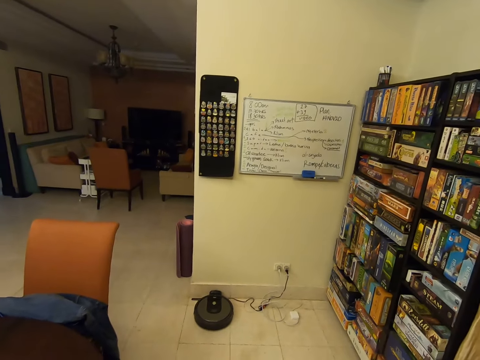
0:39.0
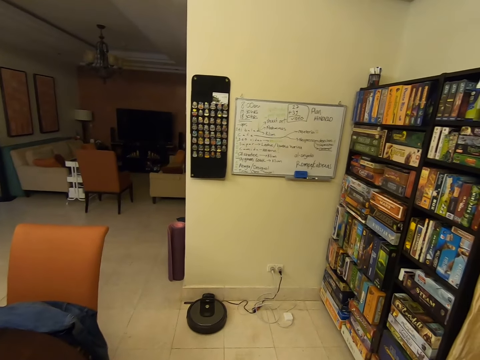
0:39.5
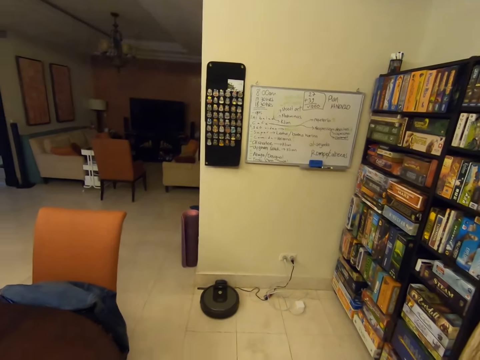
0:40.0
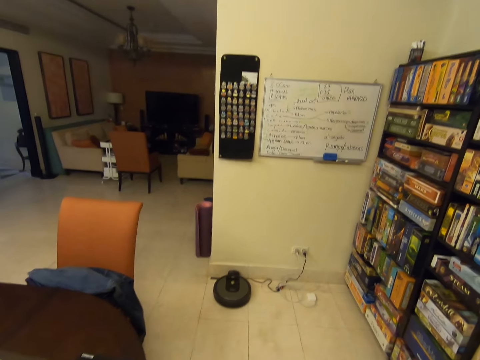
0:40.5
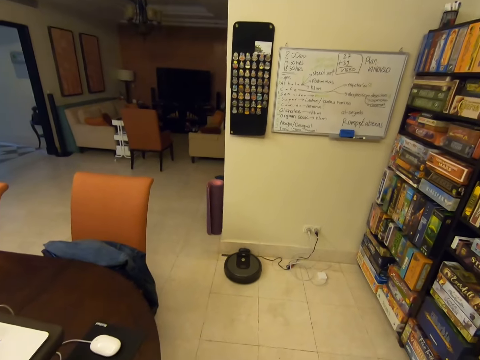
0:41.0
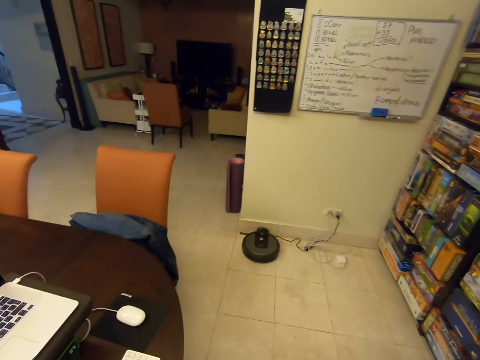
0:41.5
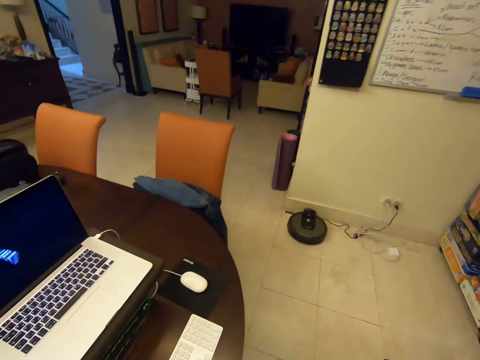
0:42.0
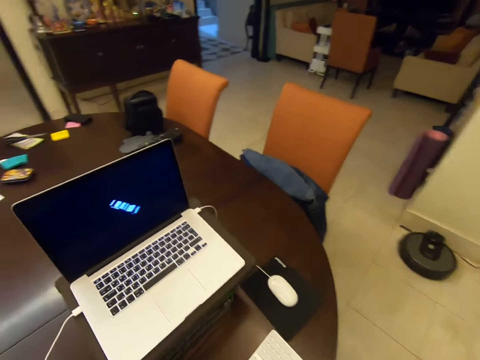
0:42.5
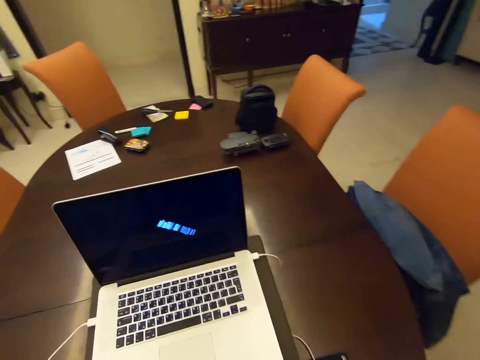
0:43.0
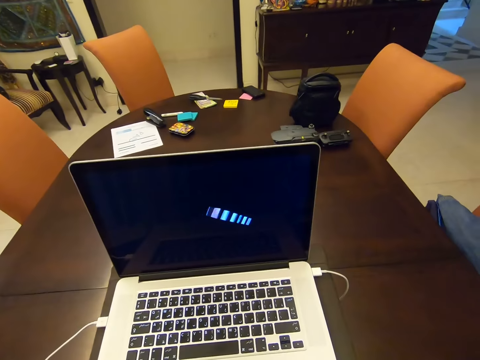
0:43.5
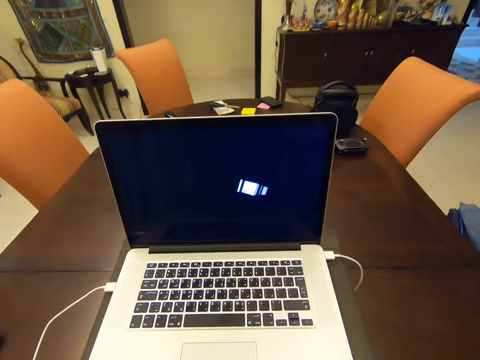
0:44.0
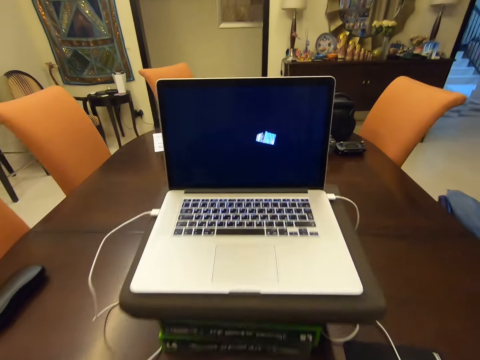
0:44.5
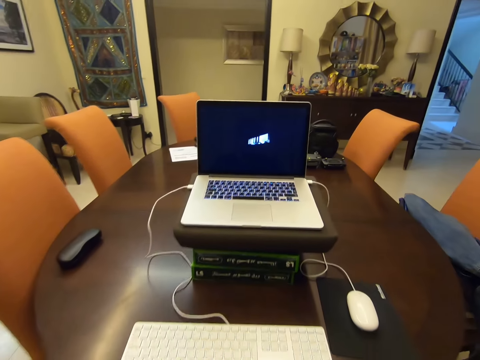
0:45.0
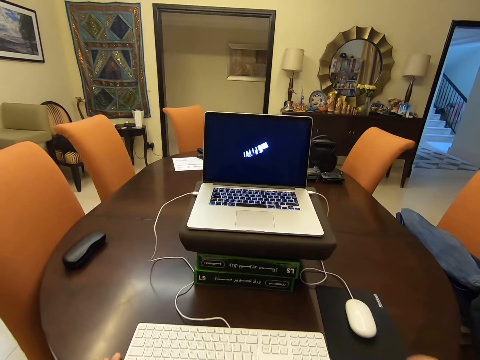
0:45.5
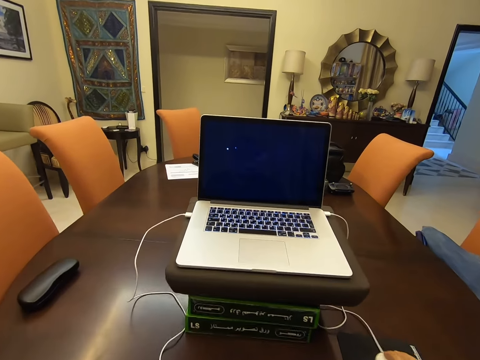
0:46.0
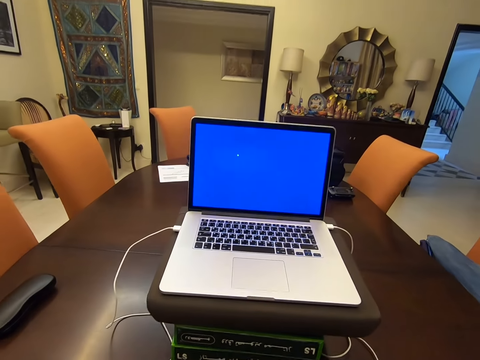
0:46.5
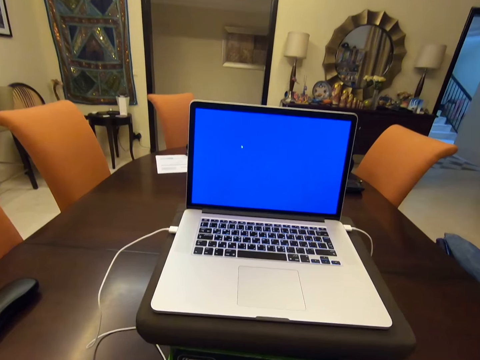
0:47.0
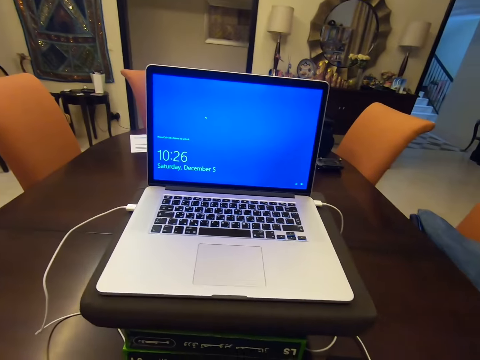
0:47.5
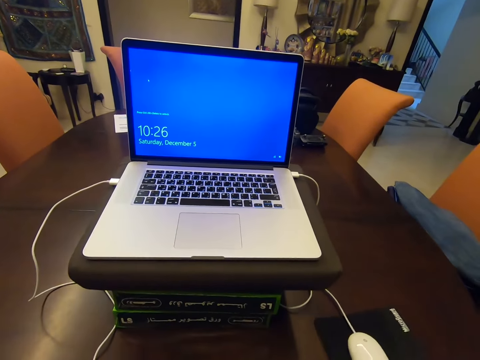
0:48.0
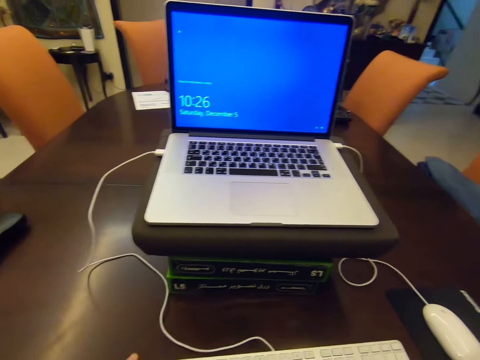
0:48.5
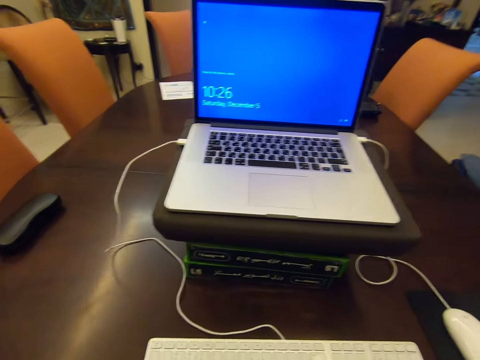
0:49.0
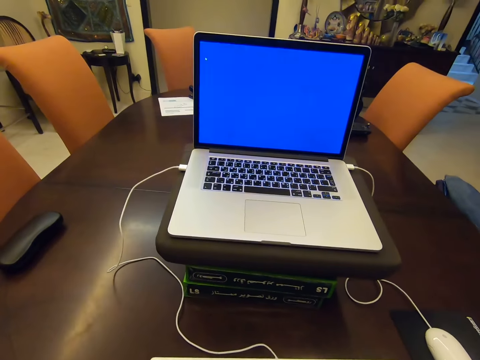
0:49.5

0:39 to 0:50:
The camera wearer looks at the wall. They look around the house. They sit in the chair. They touch the keyboard. They move the mouse. They look at the monitor.

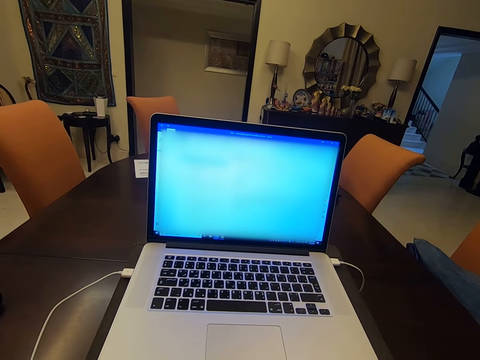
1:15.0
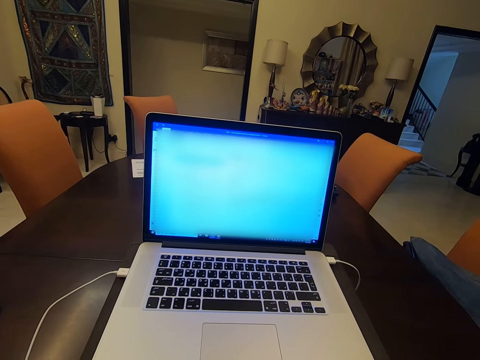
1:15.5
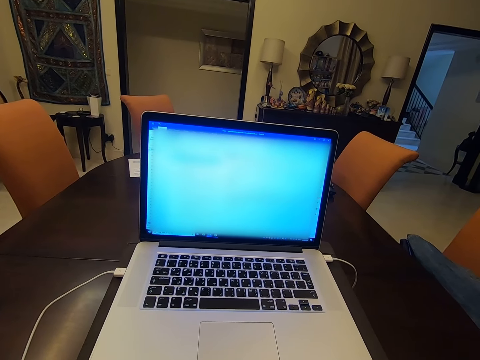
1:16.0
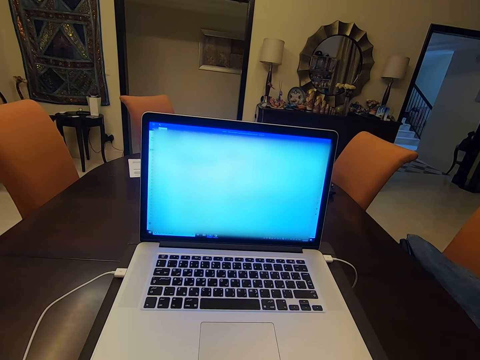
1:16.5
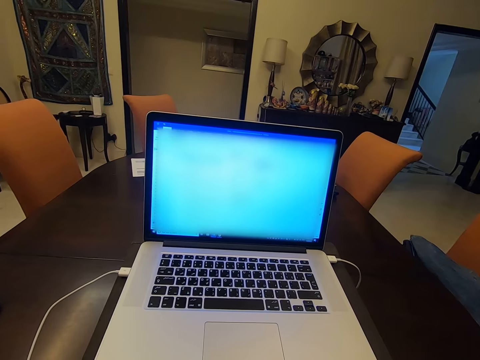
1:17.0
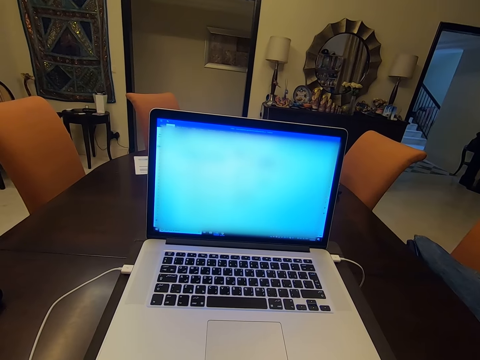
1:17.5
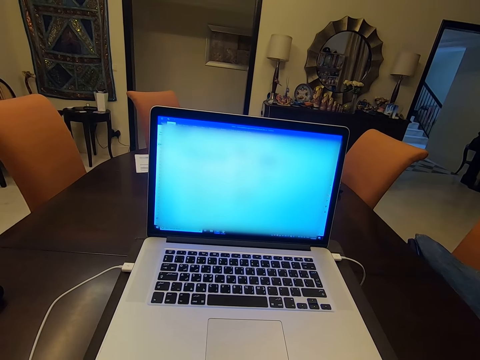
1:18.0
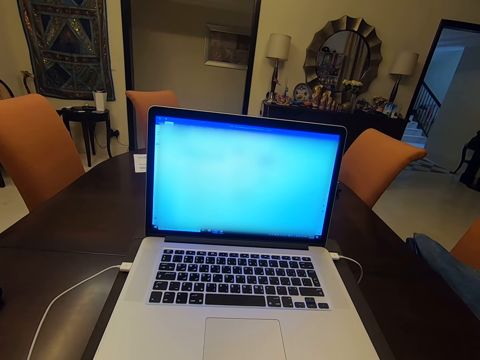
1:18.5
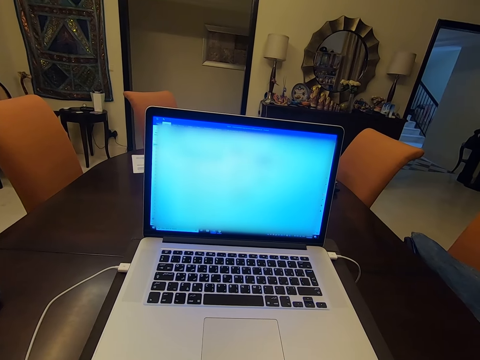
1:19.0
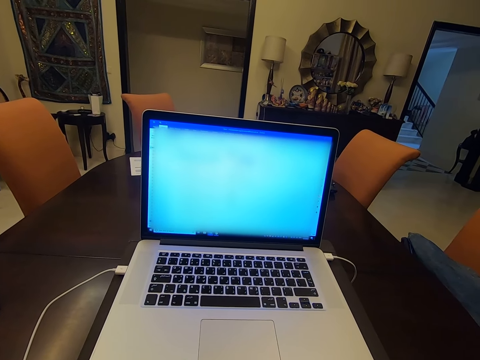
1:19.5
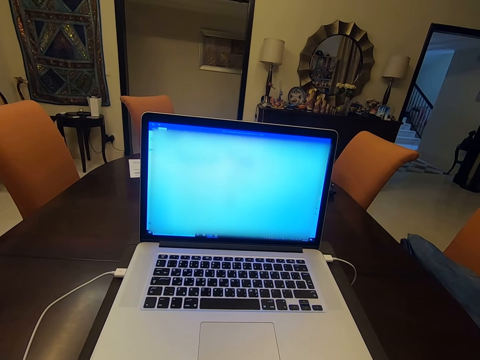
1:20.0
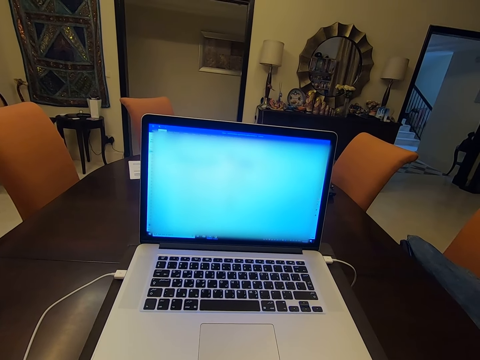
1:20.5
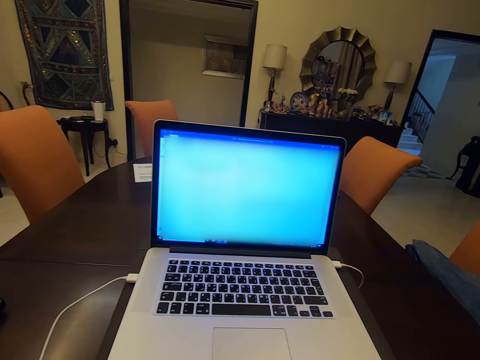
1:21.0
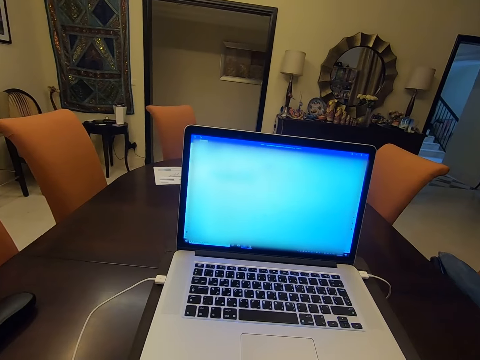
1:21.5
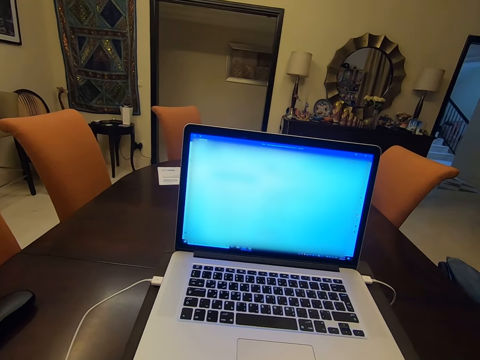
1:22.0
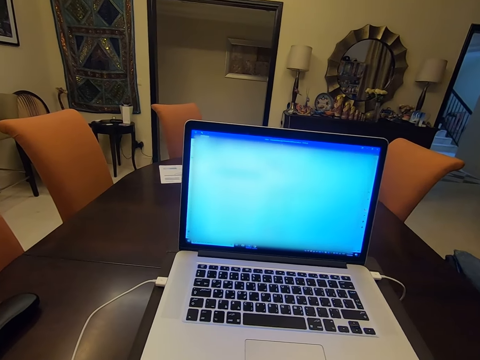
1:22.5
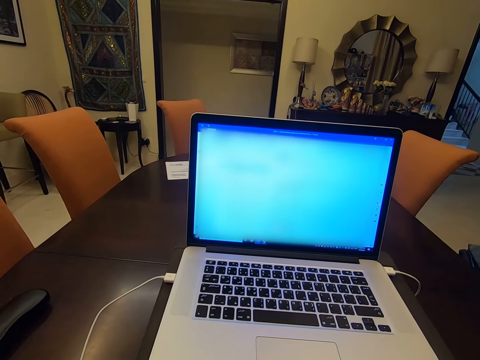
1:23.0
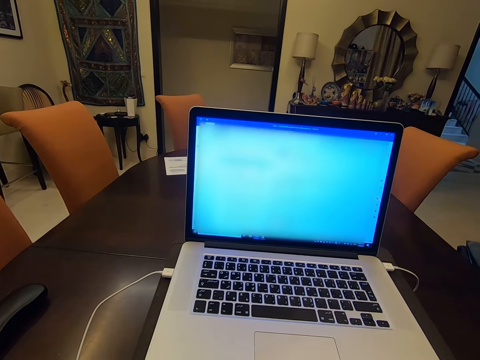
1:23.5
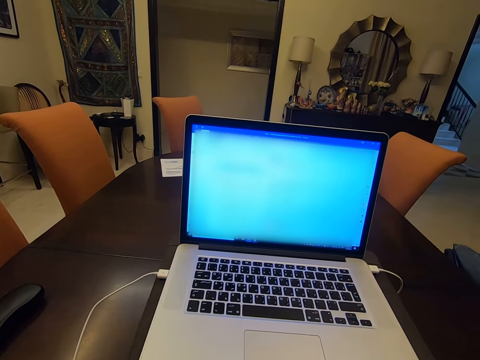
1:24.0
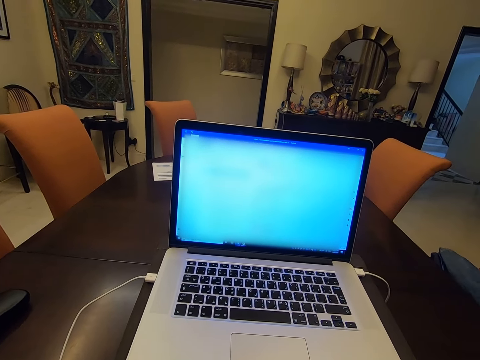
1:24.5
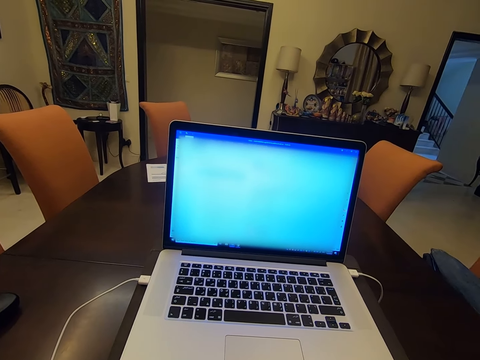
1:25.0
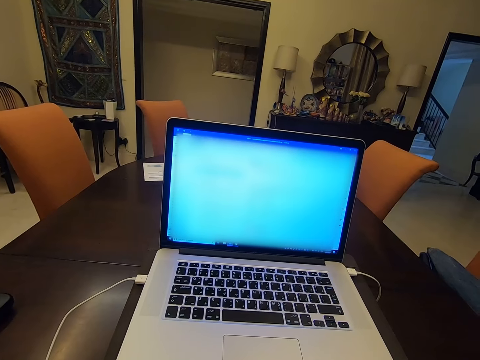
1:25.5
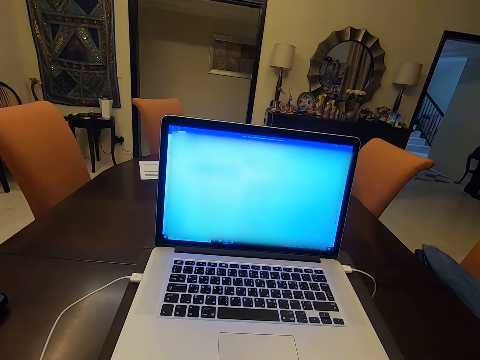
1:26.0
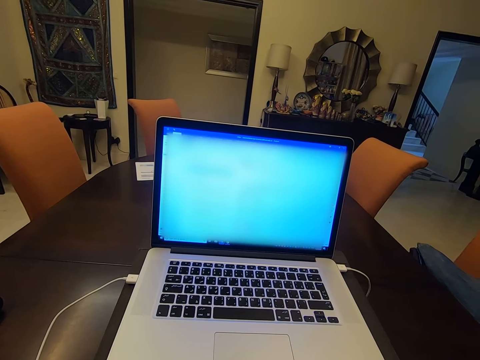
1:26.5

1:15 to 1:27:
The camera wearer clicks the mouse. They check the laptop and type on a keyboard. They look at the screen. They click the mouse. They look at the screen. They check the laptop and type on the keyboard.

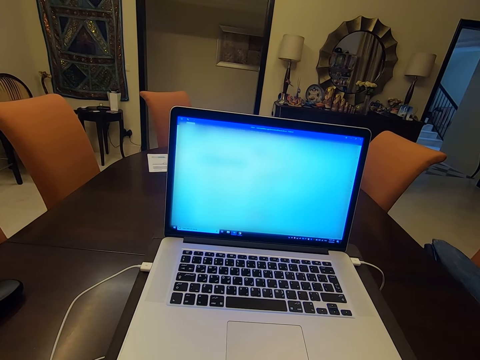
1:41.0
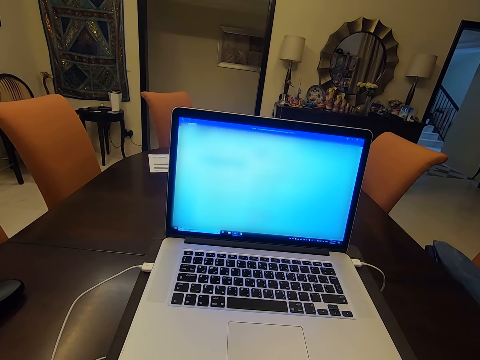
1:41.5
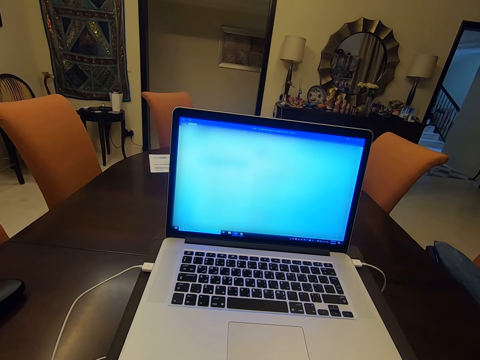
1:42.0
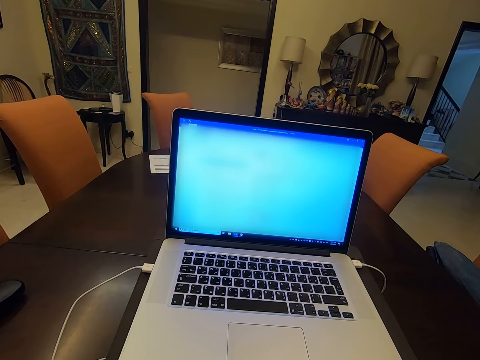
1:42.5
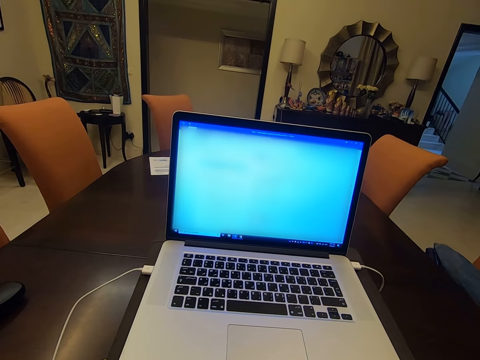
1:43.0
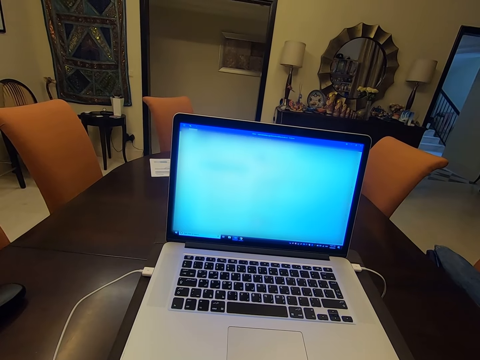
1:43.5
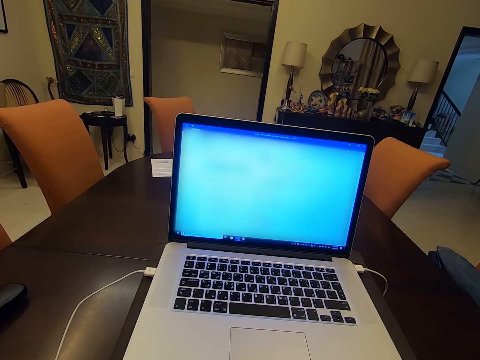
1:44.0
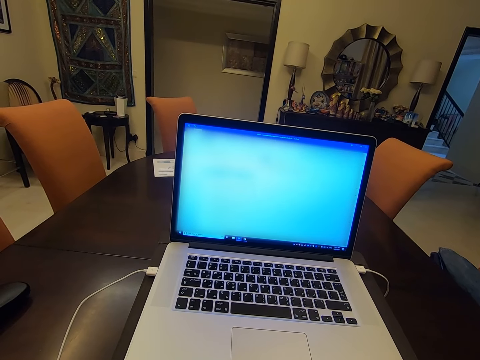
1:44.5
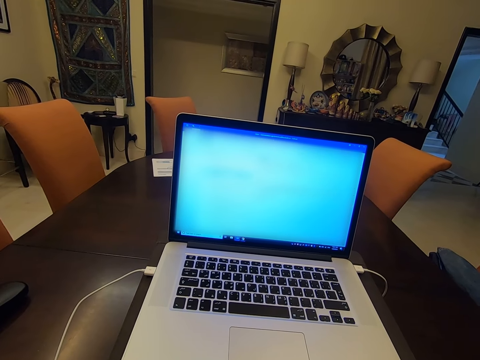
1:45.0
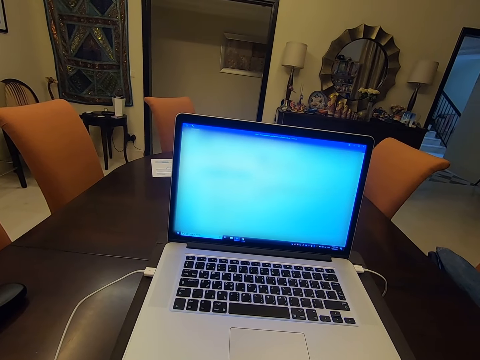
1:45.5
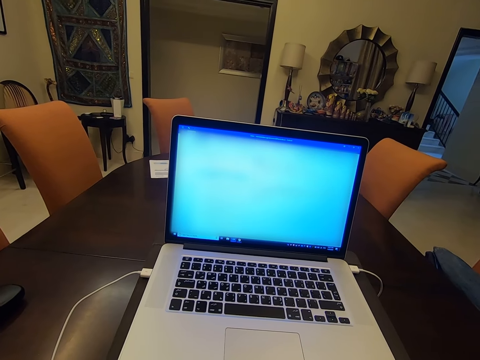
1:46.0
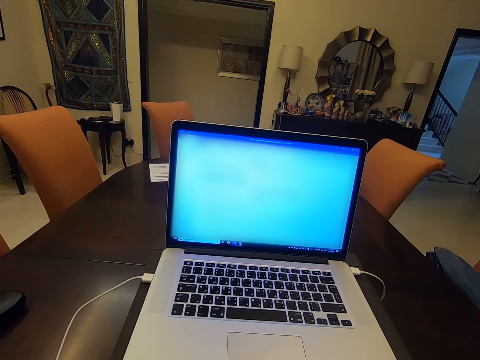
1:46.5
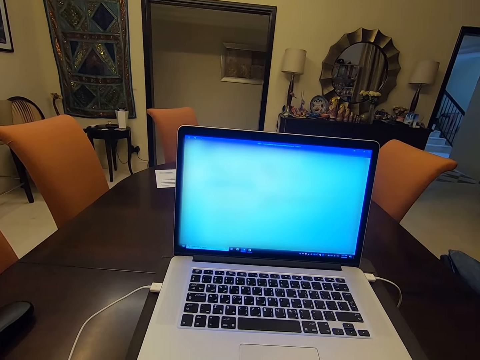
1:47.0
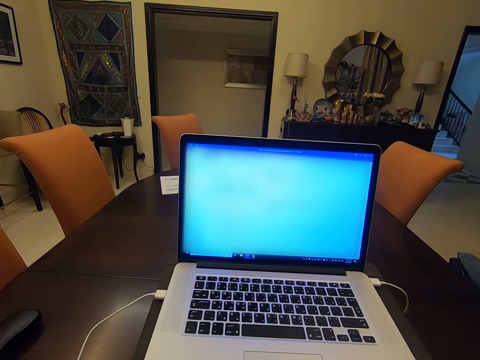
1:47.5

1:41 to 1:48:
The camera wearer clicks the mouse. They click the mouse again. They look at the screen.
